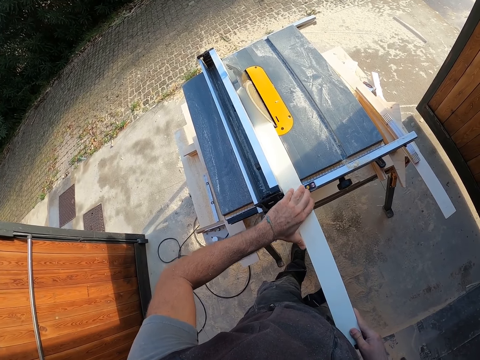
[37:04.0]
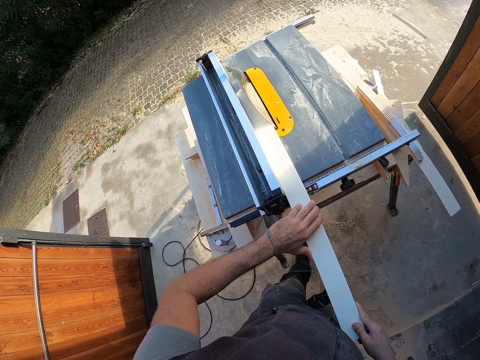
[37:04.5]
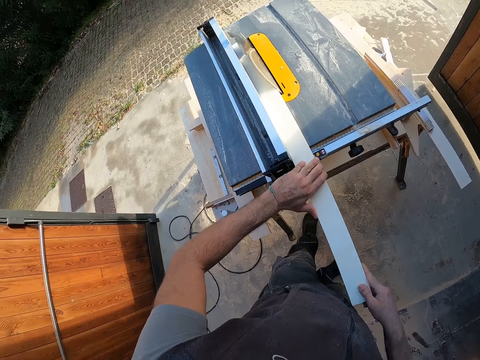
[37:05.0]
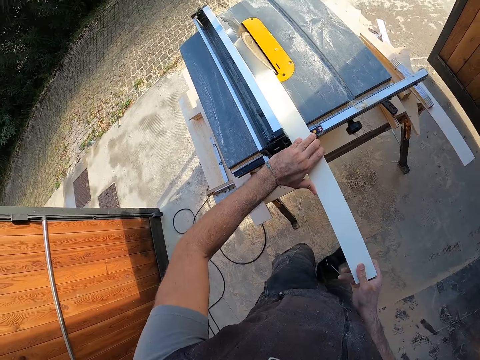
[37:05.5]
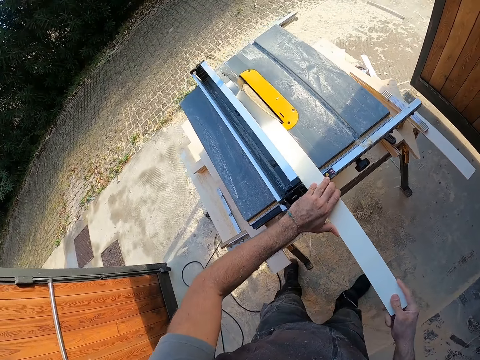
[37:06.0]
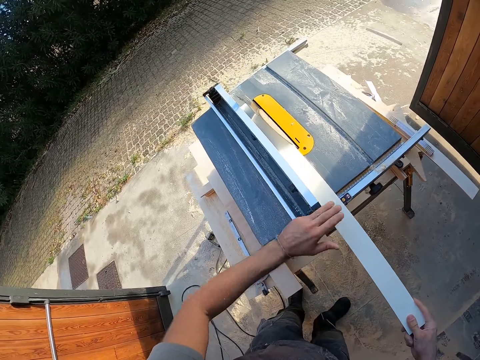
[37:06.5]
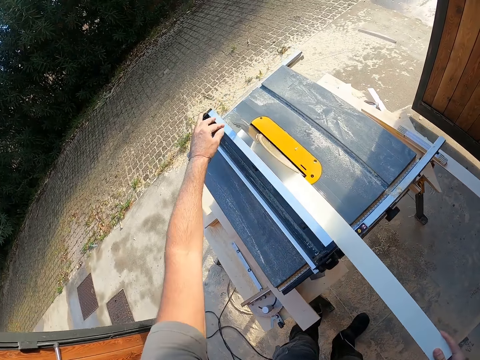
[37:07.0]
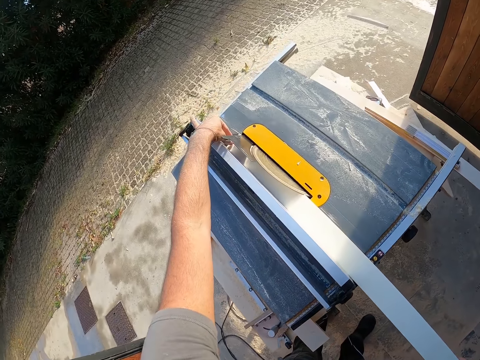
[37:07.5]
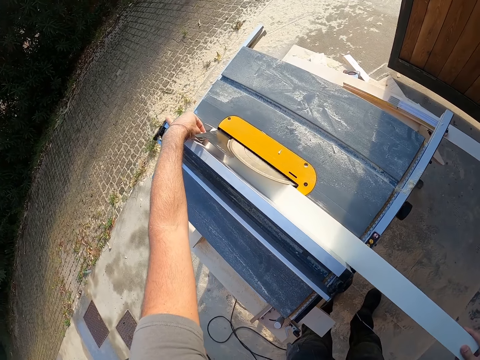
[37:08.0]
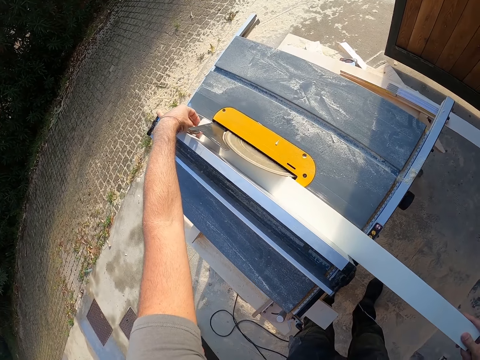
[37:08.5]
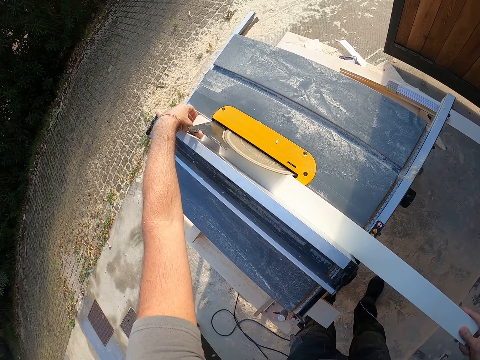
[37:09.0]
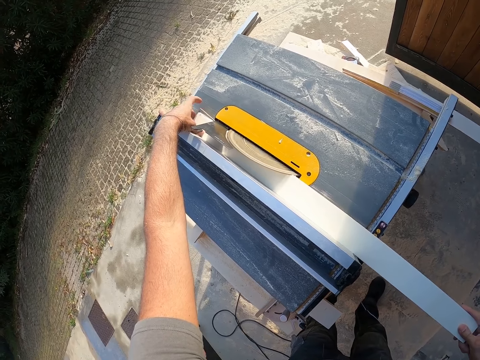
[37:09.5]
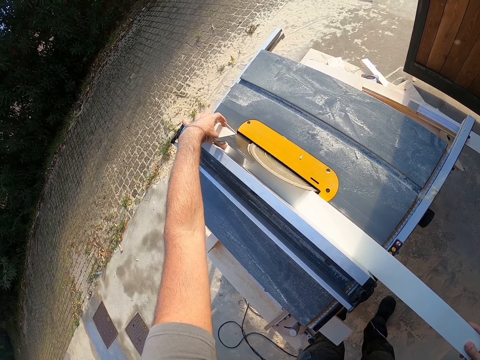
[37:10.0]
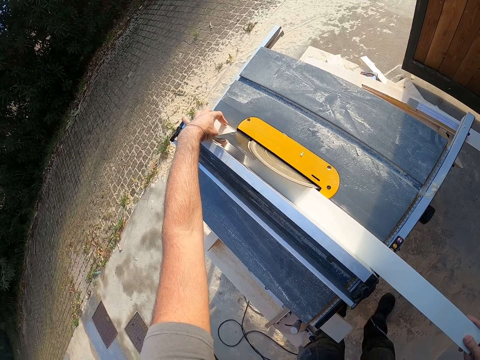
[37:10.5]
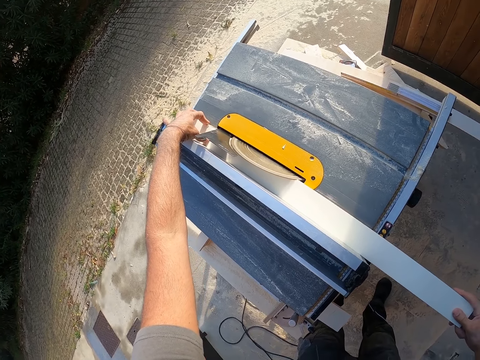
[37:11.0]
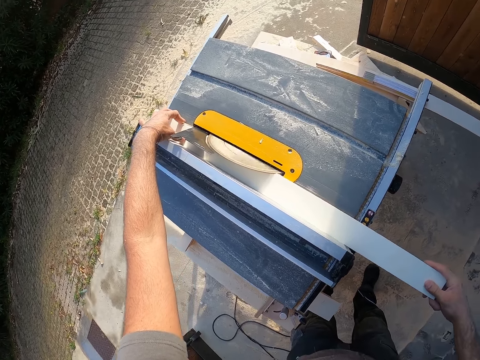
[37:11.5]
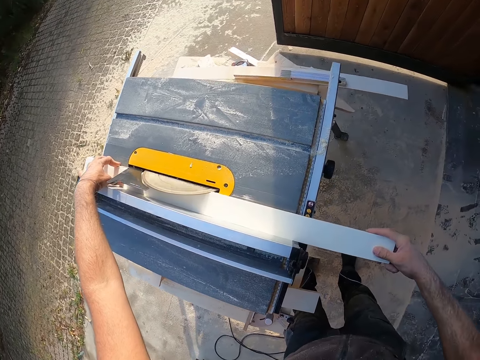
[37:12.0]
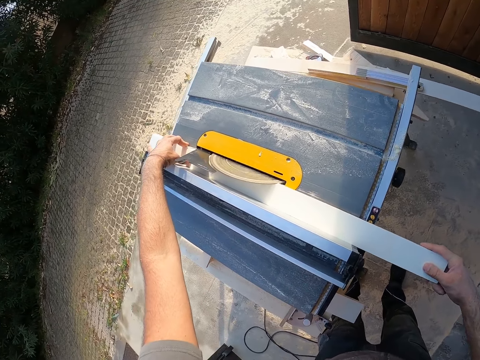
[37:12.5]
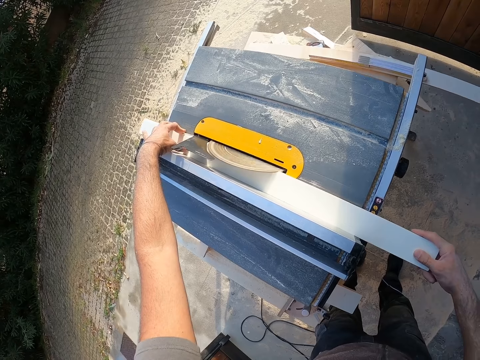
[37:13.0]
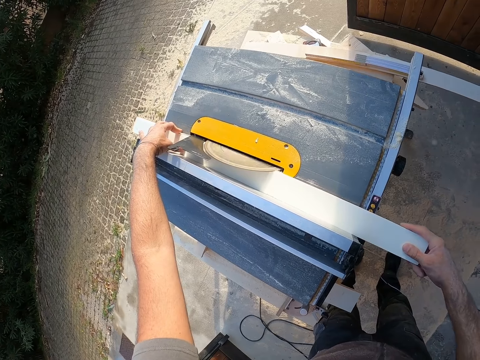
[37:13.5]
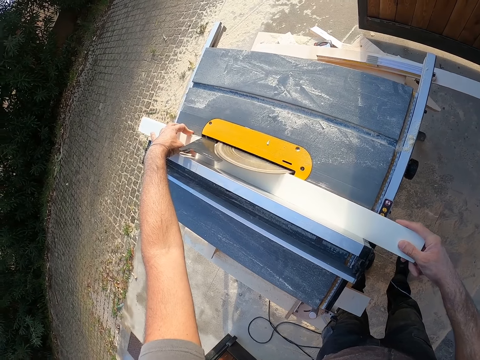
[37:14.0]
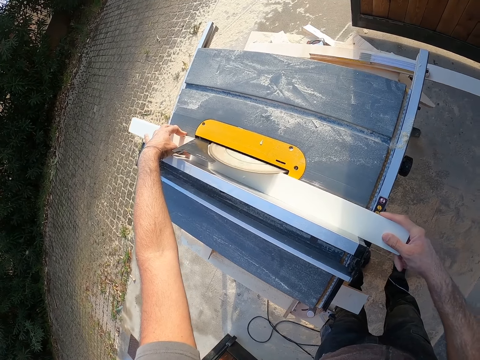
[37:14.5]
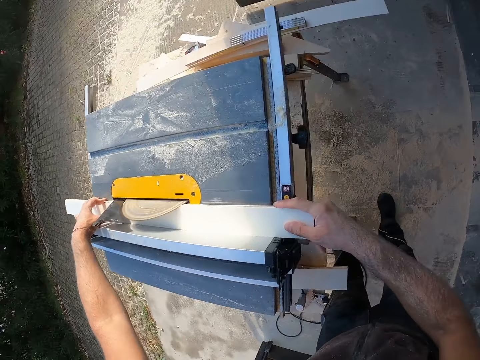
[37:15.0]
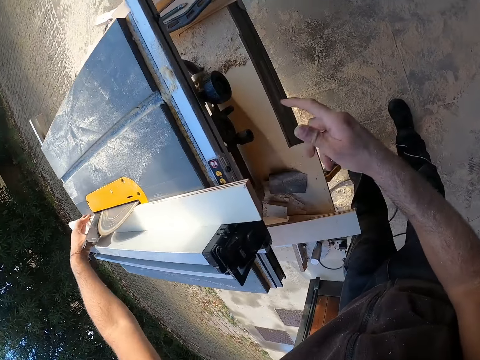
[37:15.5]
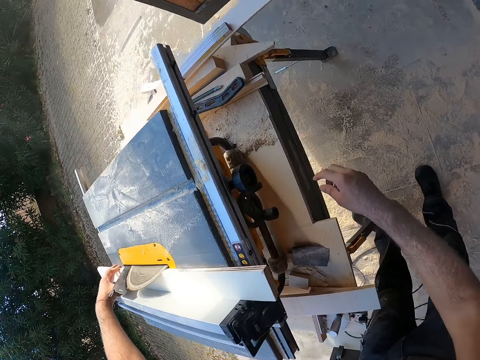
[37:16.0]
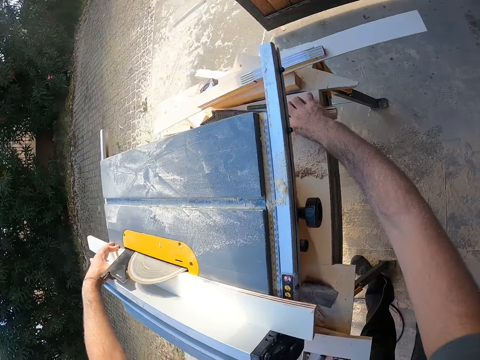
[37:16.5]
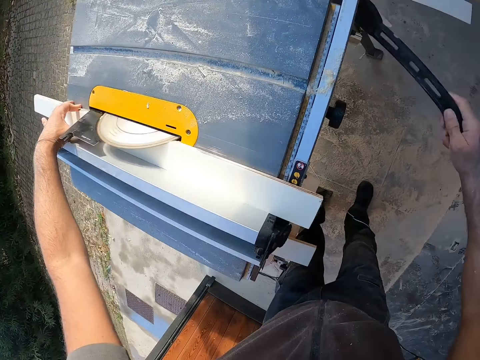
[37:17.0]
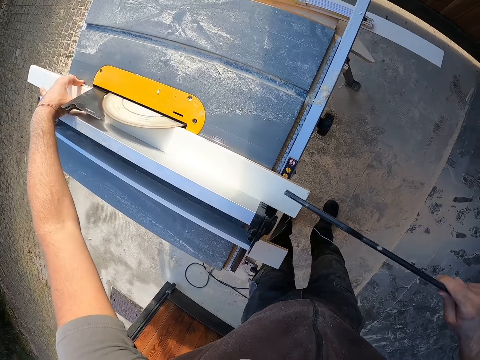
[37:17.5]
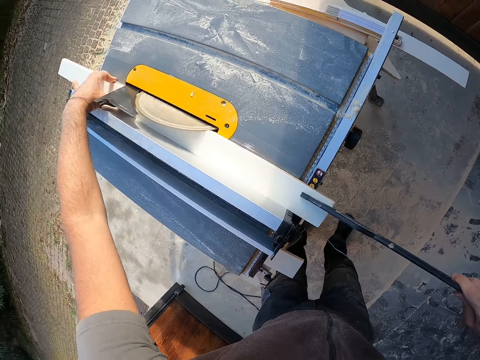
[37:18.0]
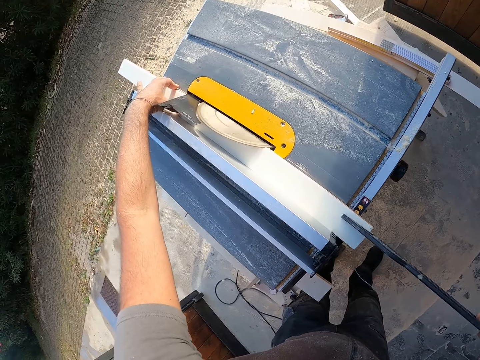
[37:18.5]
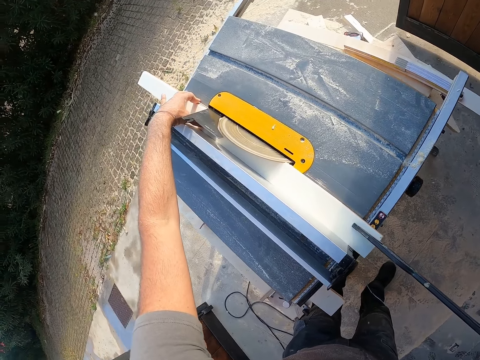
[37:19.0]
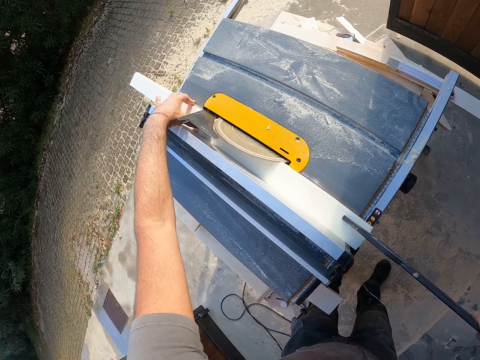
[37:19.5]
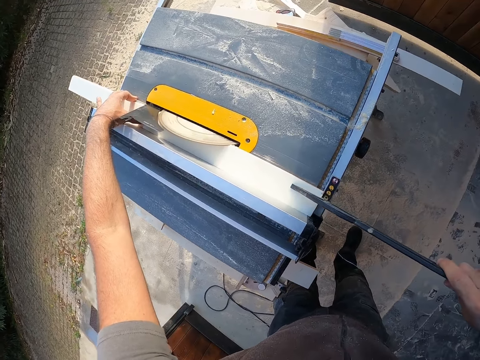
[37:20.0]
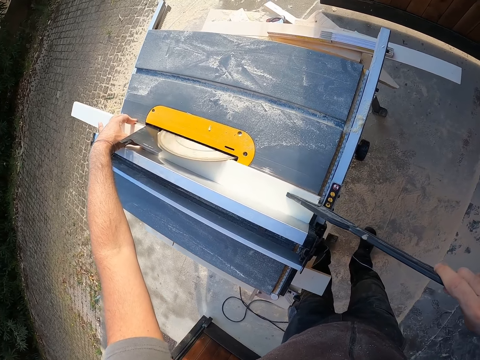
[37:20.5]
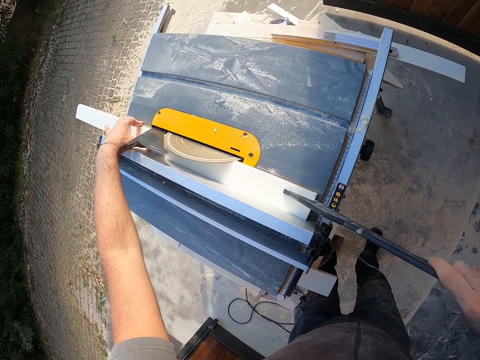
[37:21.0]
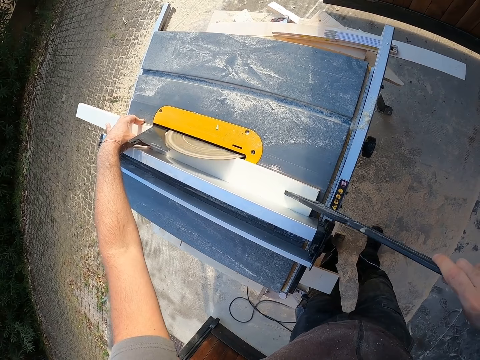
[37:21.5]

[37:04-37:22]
The camera wearer lifts the left hand. He trims the wood on the table saw. He holds the wood on the table saw with his left hand. He moves the right hand. He picks up a push stick on the table saw with his right hand. He lifts the push stick. He pushes the wood on the table saw with the push stick in his right hand. He places the push stick on the wood. He trims the wood on the table saw.

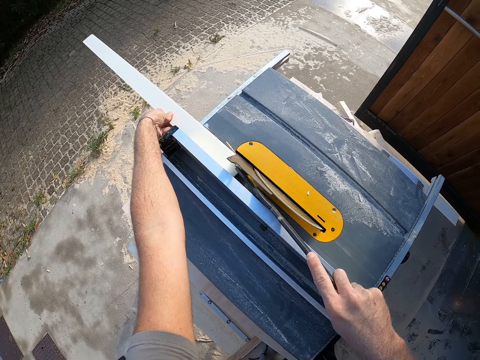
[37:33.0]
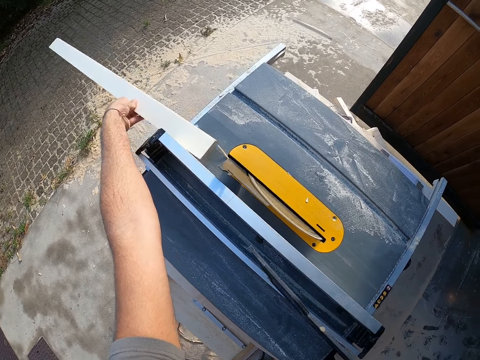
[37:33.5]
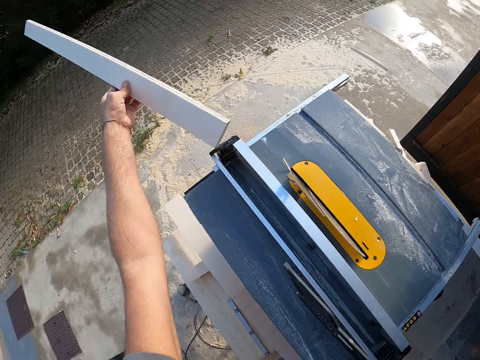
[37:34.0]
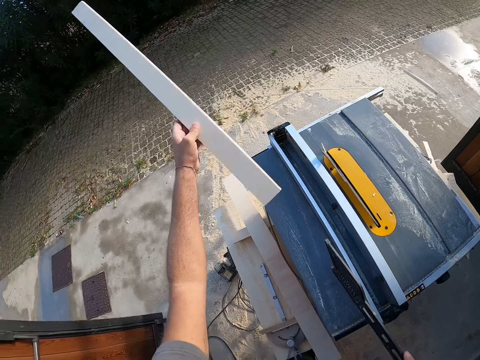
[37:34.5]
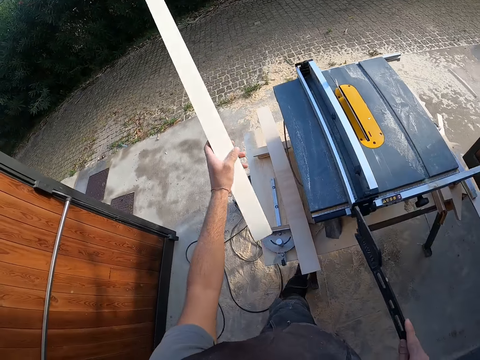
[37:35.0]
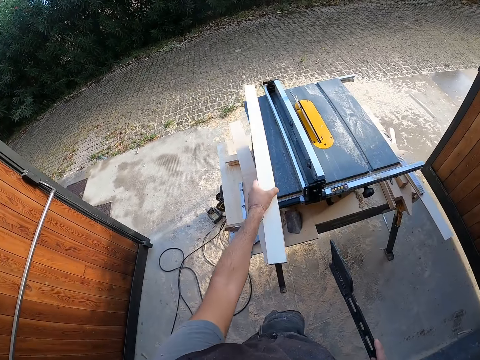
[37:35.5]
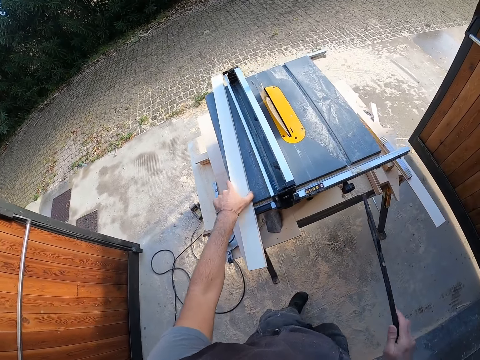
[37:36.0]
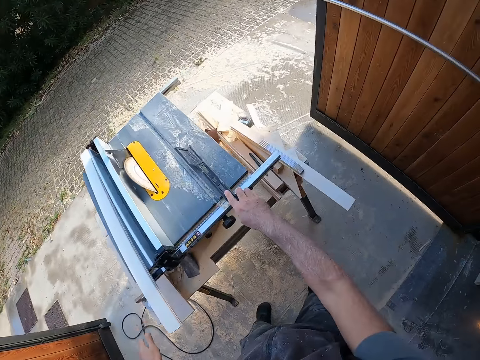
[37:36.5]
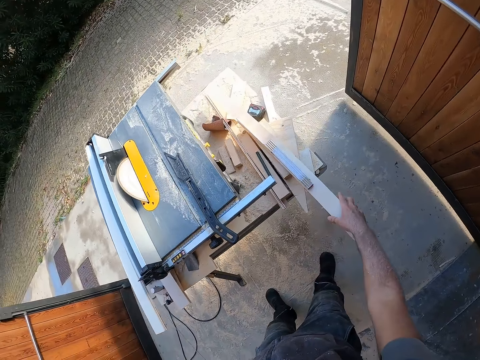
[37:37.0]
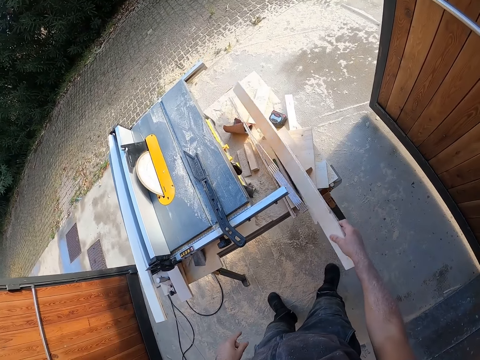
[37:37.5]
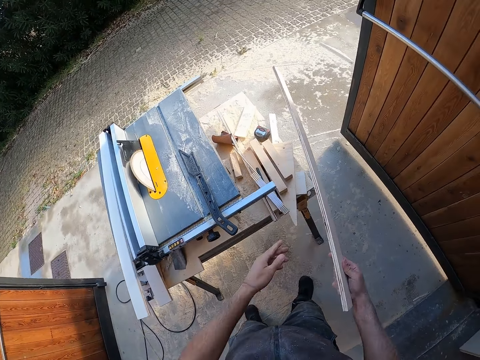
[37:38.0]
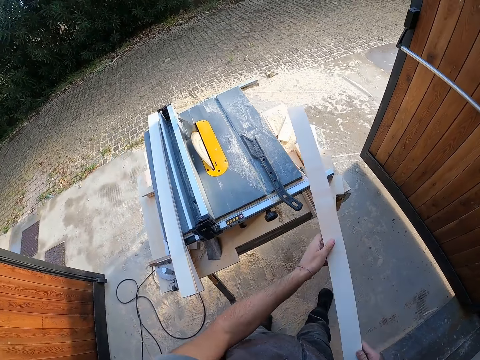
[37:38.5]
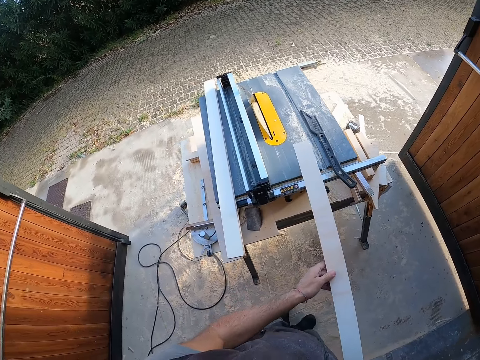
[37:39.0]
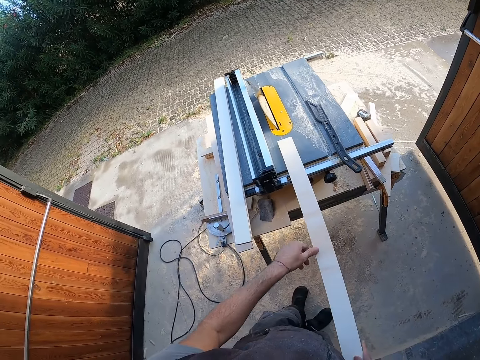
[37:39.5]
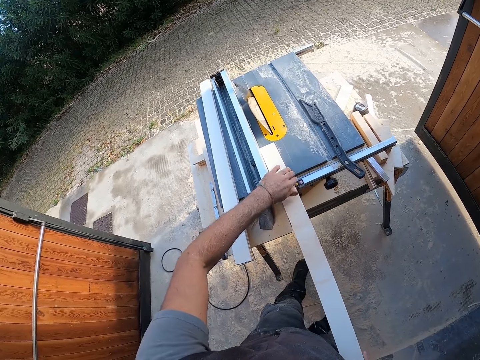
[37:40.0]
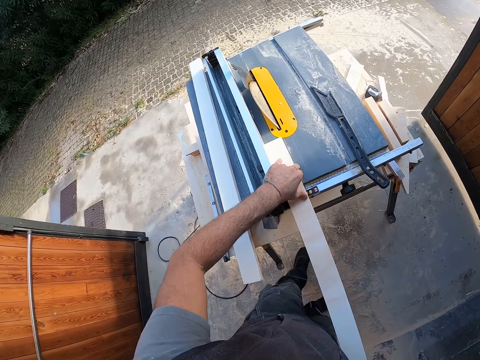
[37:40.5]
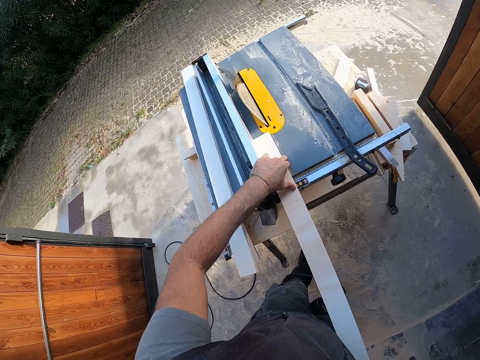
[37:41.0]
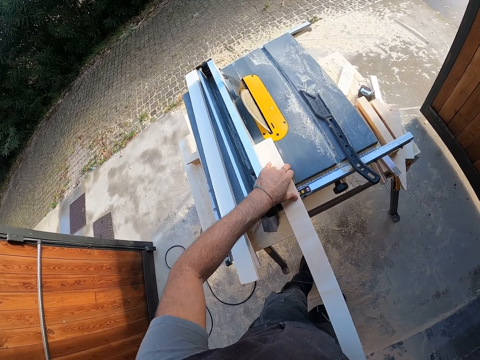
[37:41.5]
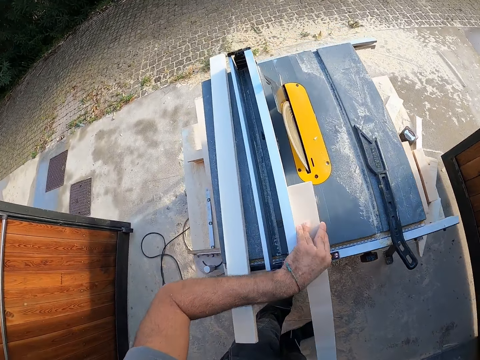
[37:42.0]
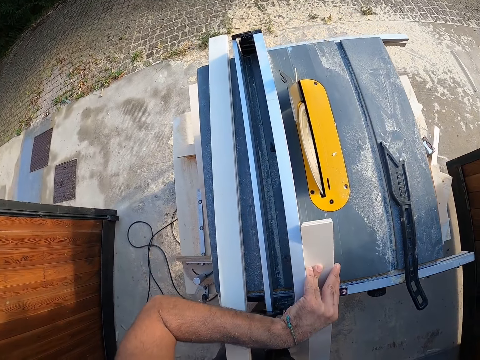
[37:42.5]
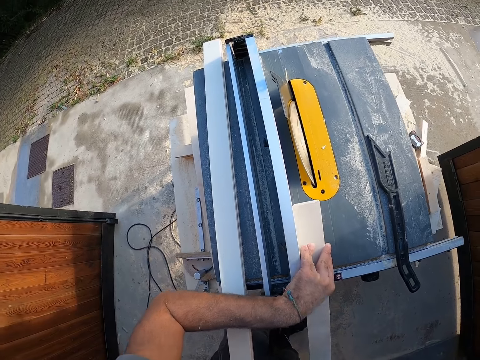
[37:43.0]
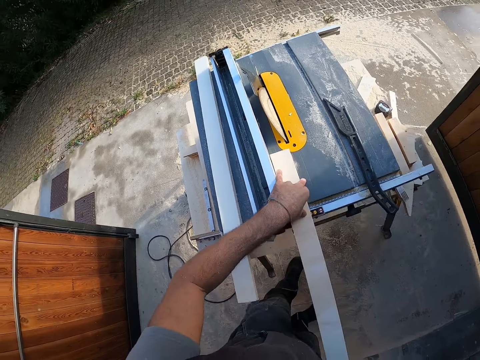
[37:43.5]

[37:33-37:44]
The camera wearer pulls the wood. He holds the wood with his left hand. He lifts the wood and looks at the wood. He holds the push stick with his right hand. He makes a step. He drops the wood on the table saw with his left hand. He drops the push stick on the table saw with his right hand. He moves the right hand. He picks up a wood on the table saw with his right hand. He pulls the wood and lifts the wood. He holds the wood with both hands. He makes a step. He places the wood on the table saw with both hands. He looks at the wood.
